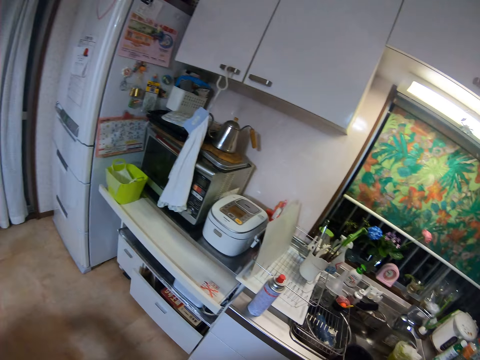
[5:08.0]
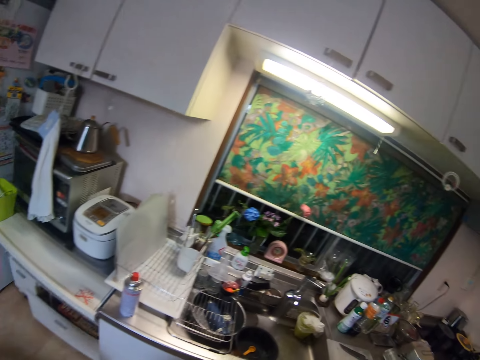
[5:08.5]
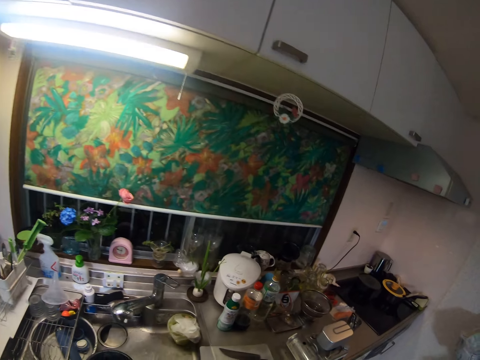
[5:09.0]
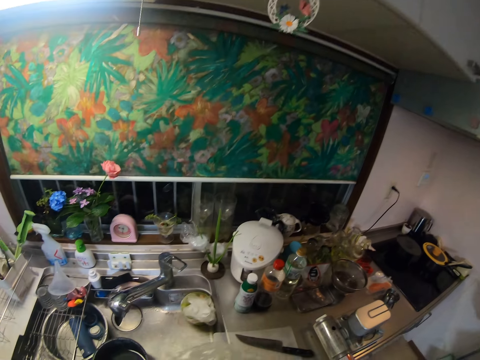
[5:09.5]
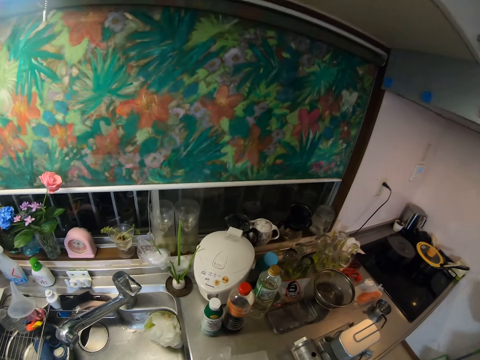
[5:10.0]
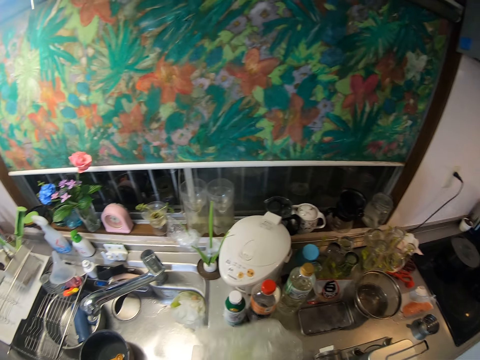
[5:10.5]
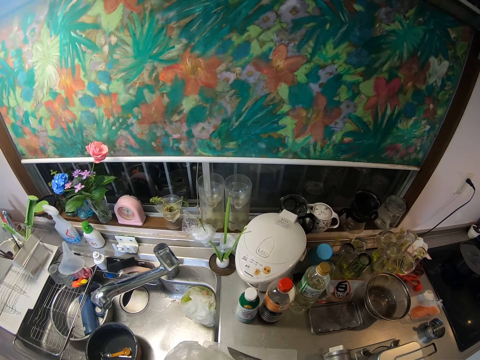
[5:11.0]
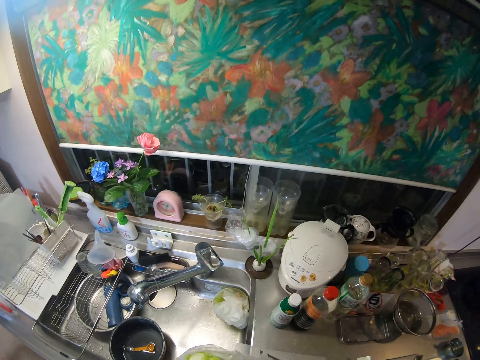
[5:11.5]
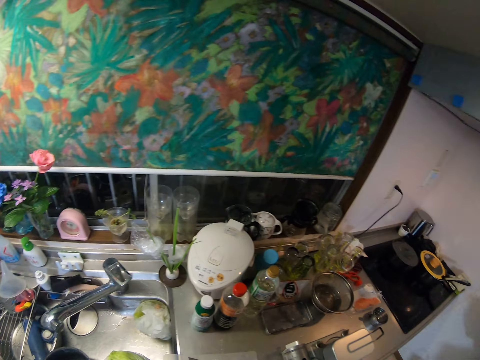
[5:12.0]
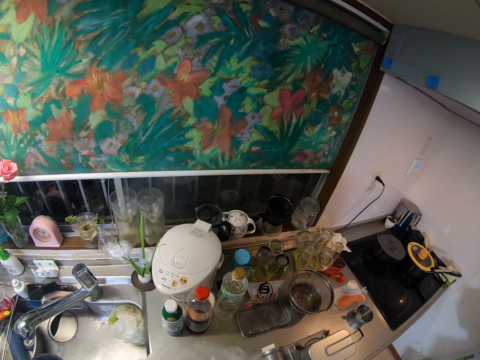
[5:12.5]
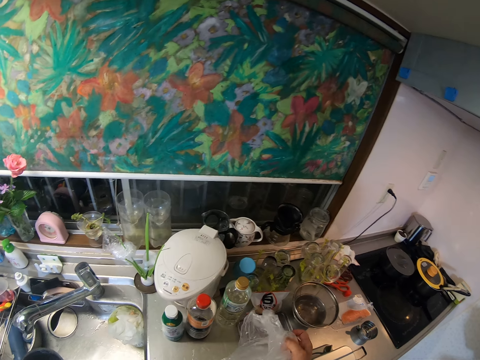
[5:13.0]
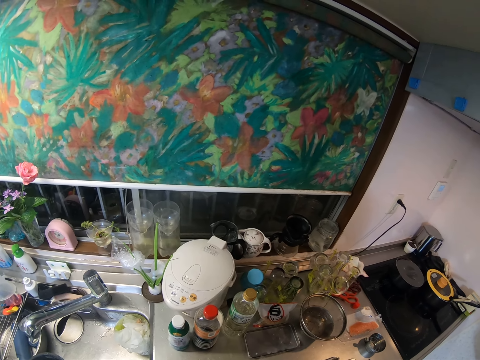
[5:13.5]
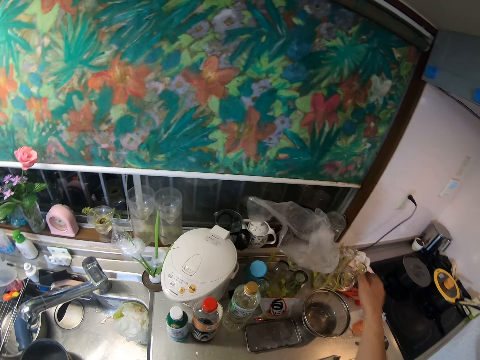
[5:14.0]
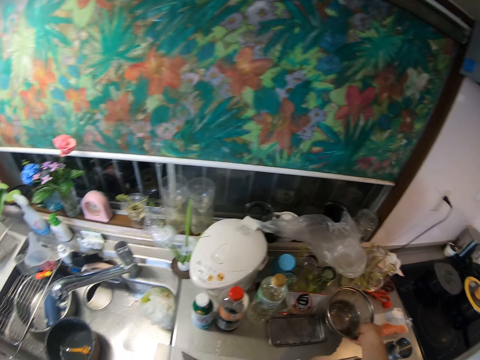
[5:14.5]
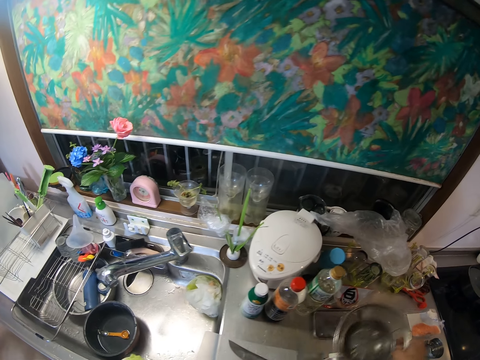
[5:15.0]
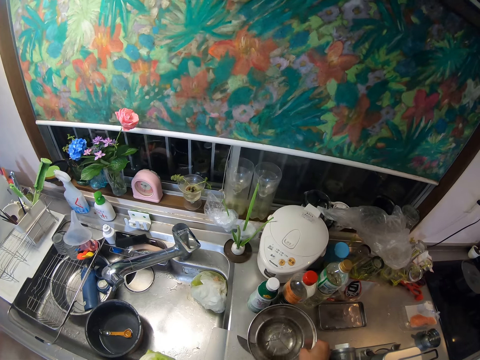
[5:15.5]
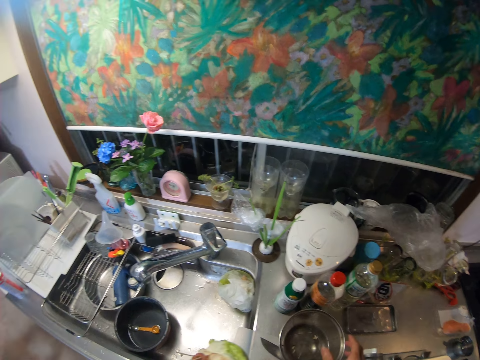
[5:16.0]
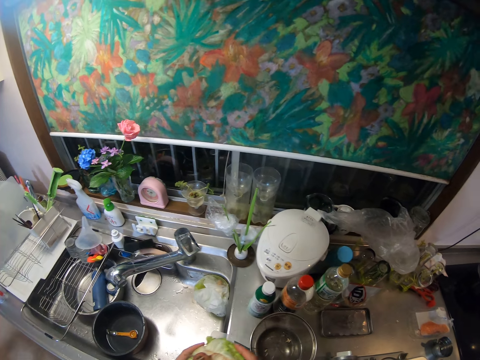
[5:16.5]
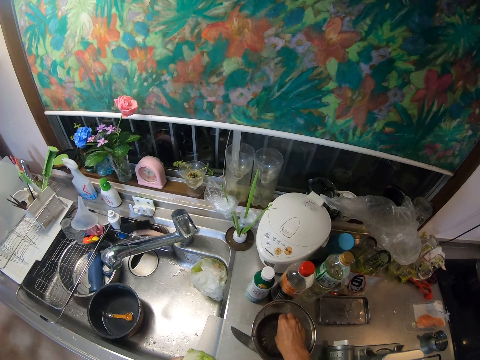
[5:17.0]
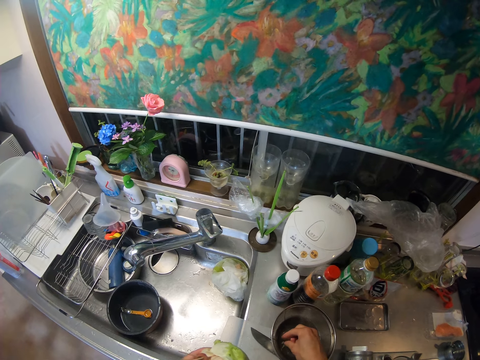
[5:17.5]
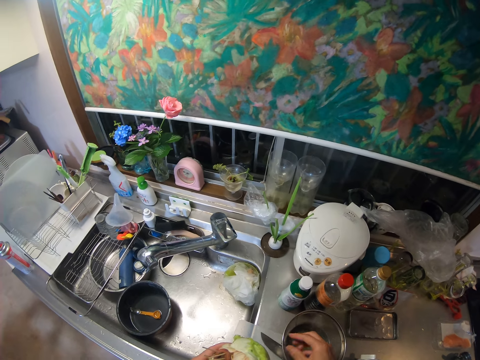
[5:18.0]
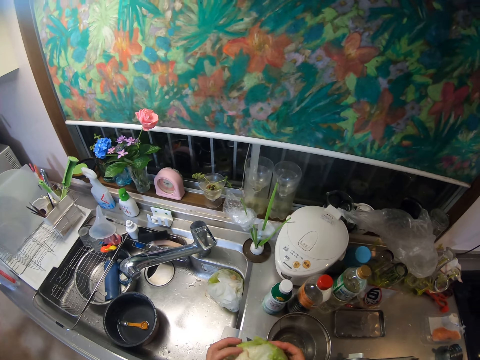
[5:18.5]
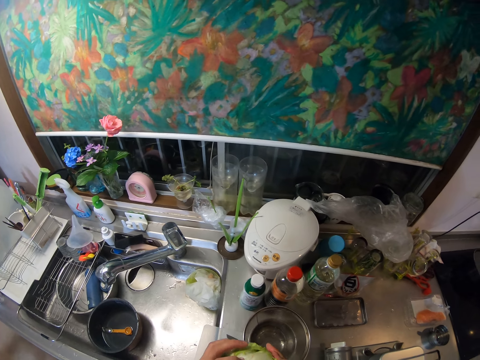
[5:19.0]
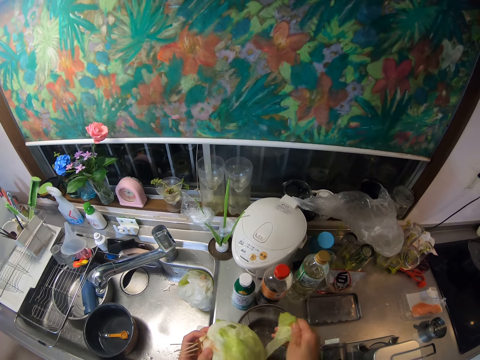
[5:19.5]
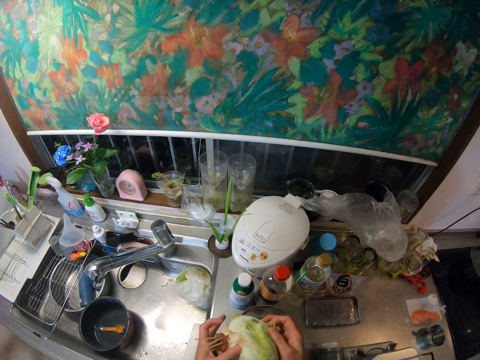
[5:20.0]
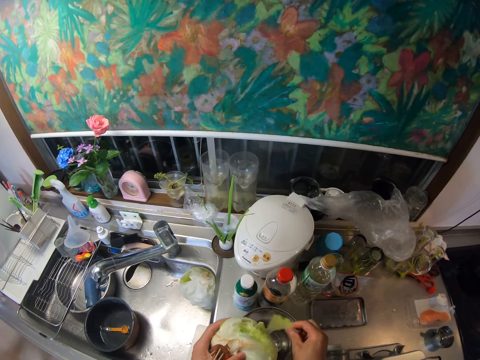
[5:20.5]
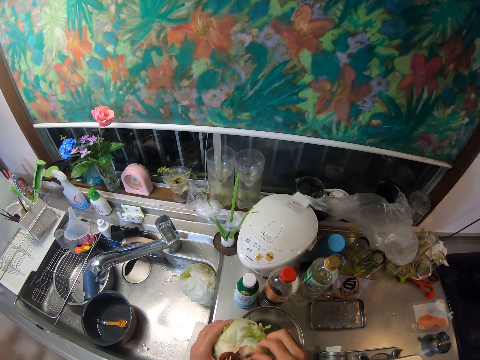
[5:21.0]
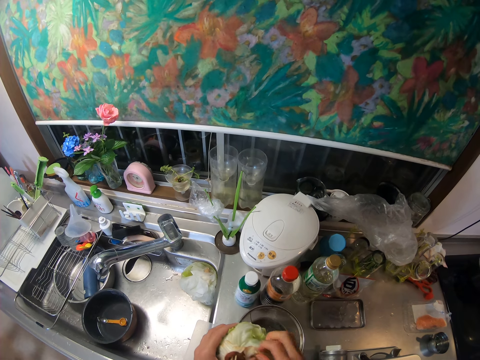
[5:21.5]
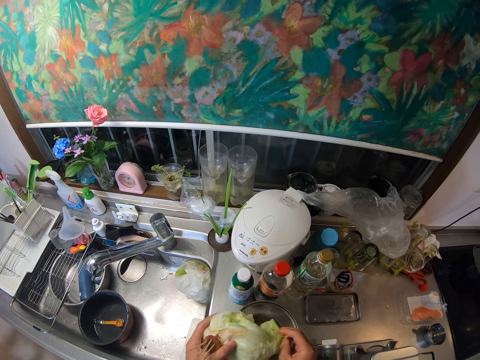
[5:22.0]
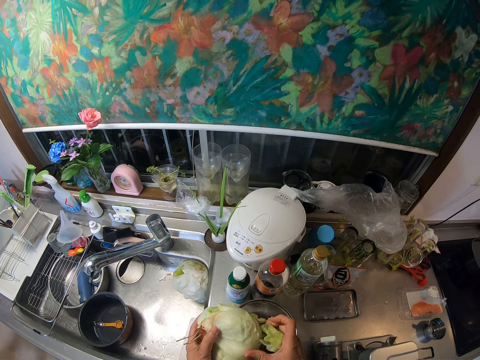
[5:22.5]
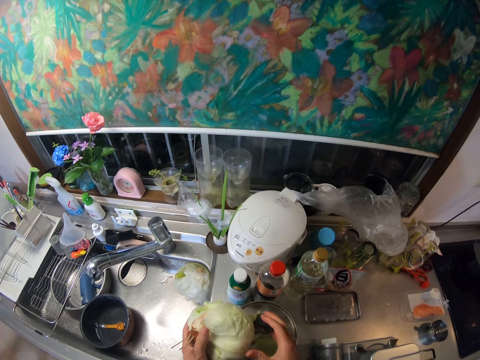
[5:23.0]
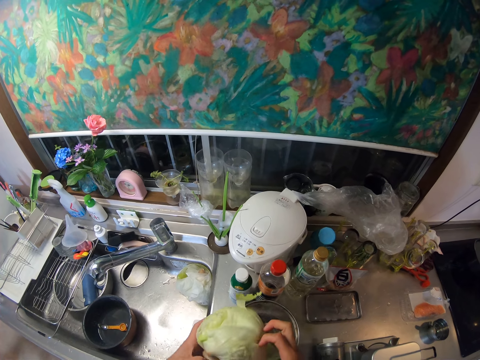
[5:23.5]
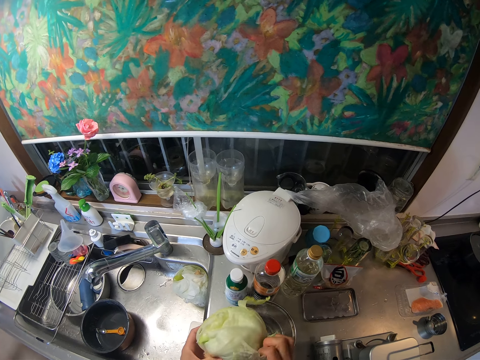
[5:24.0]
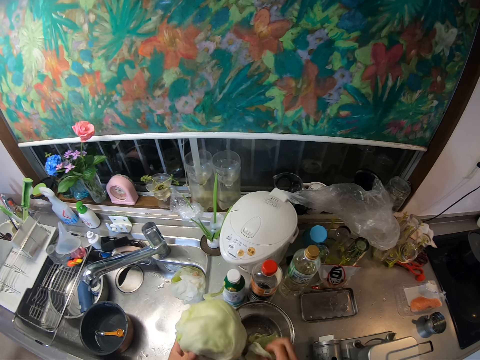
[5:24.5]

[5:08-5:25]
The camera wearer picks a carrier bag. They unwrap a cabbage. They unpack the cabbage. They throw the nylon on the set of cups on the slab. They pick the sieve from the slab. They put the sieve on the slab again. They touch the sieve. They tear the cabbage into the sieve. They pick pieces of something. They remove the vegetable cover.

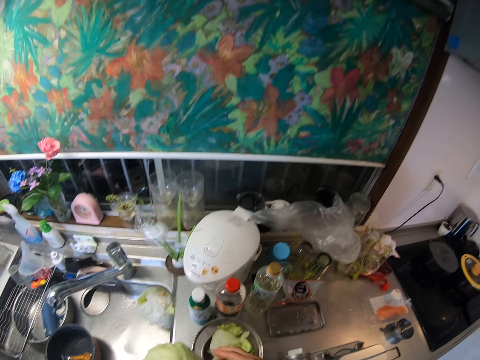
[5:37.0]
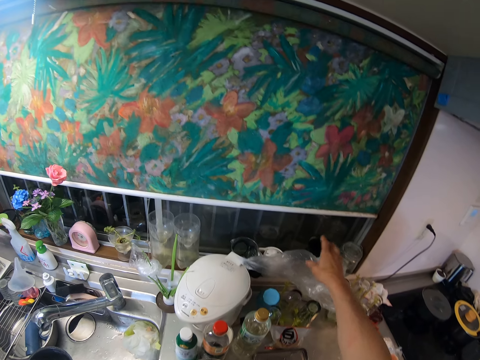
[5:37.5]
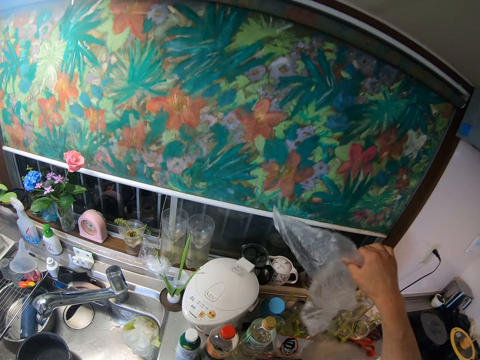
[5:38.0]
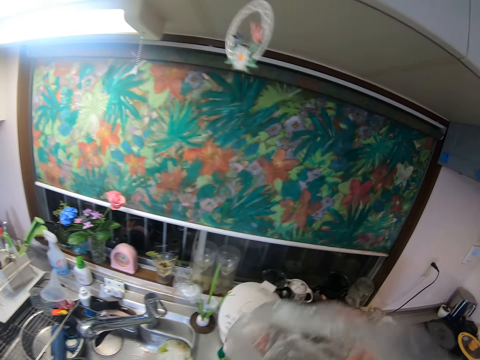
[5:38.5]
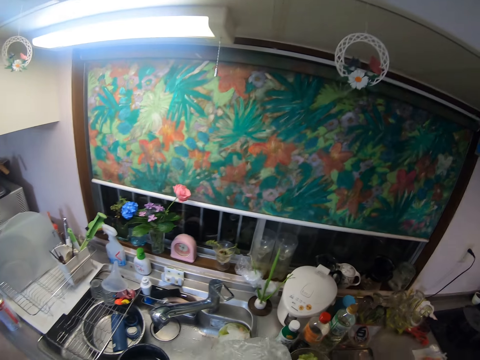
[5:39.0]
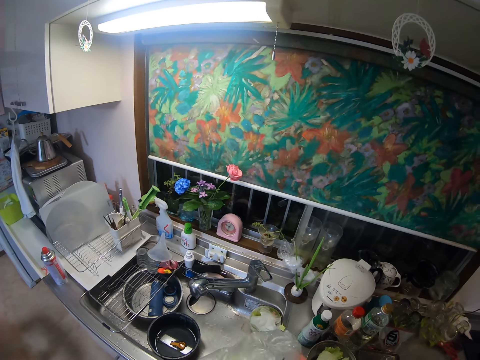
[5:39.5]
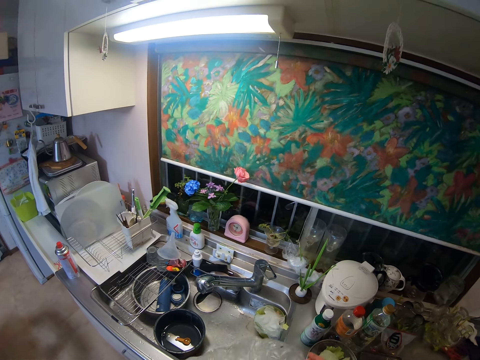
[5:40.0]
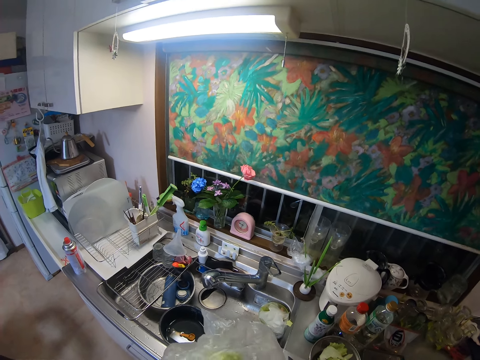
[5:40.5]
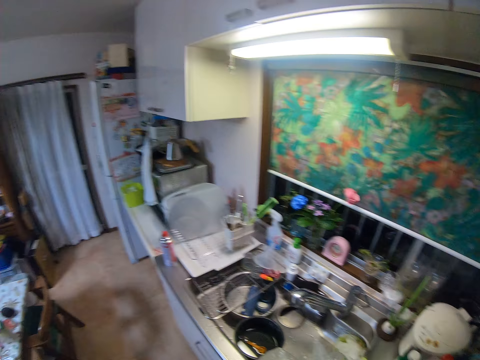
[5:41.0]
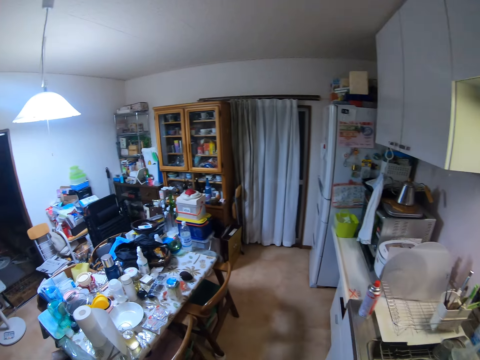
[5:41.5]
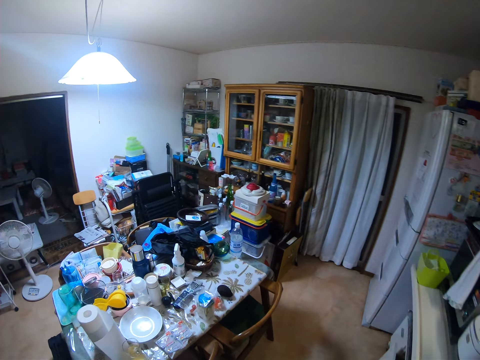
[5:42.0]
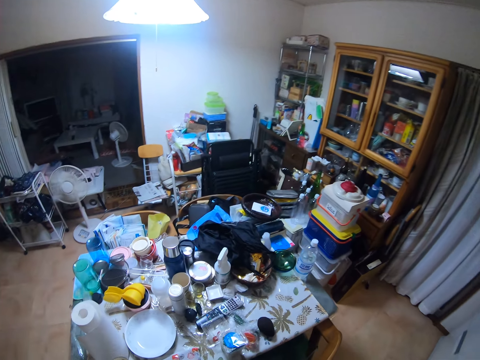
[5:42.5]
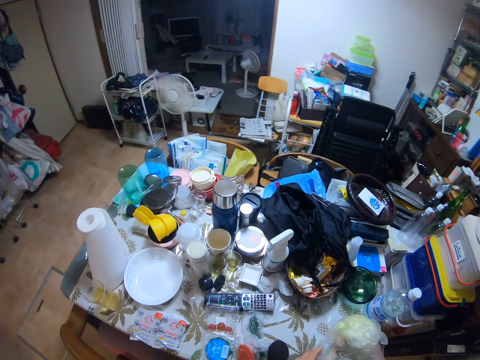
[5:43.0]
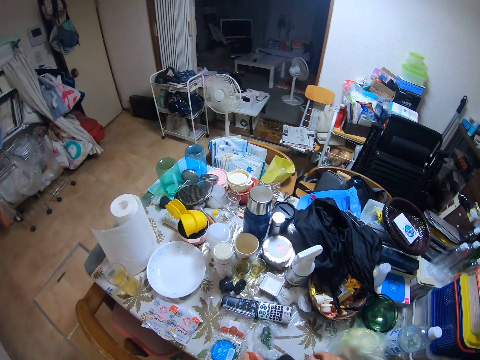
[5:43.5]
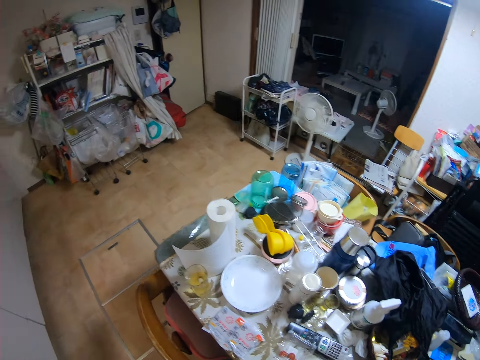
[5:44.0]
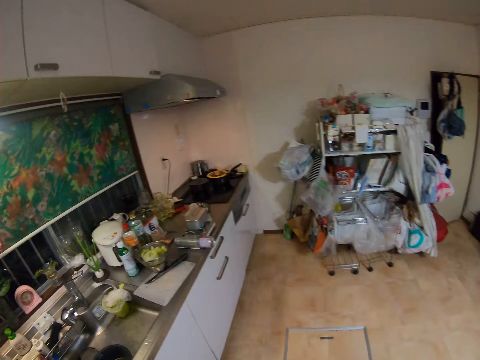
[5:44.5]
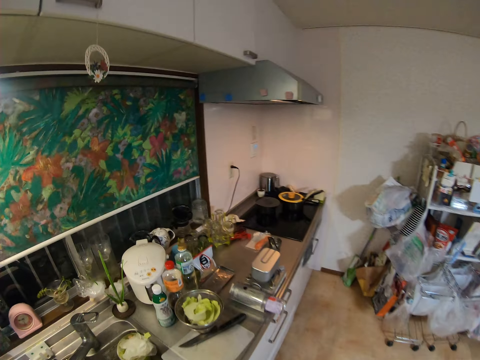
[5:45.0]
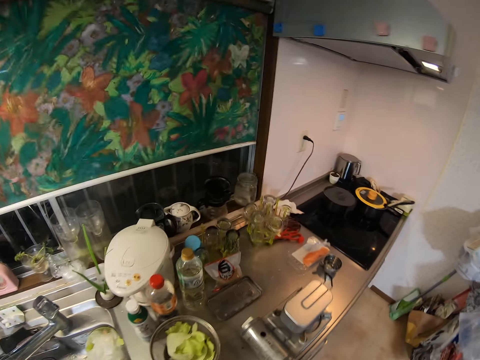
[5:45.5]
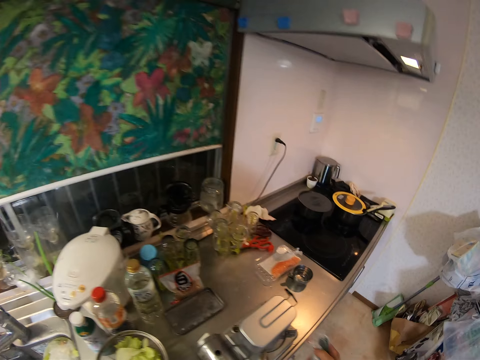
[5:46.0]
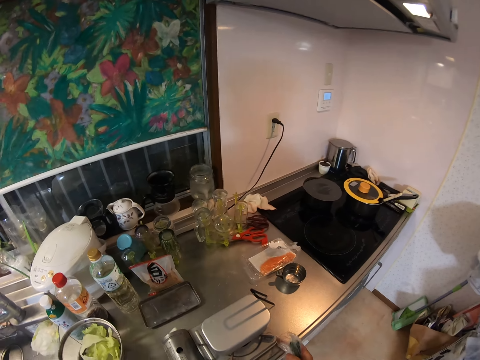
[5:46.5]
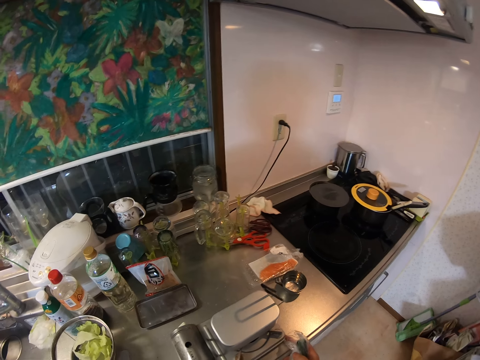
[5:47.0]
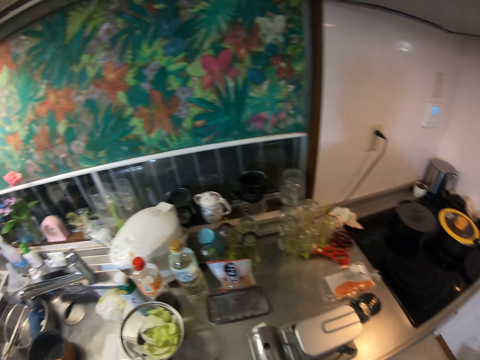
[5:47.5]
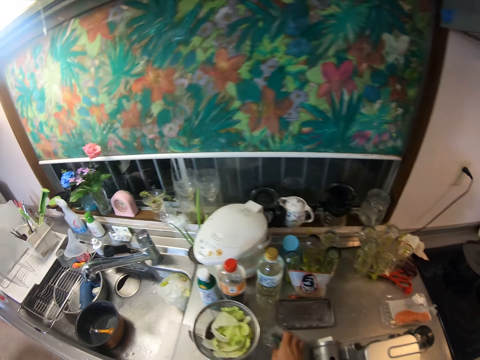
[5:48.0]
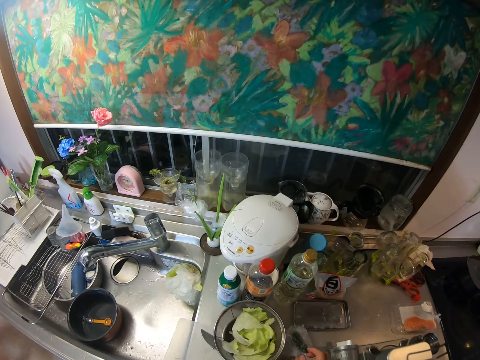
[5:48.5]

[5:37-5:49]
The camera wearer picks the nylon from the set of cups. They pack the remaining cabbage. They put the cabbage on a table. They walk and pick a packet of something. They move the cooker. They put aside the packet of something. They drop a nylon of pickle on the slab.
